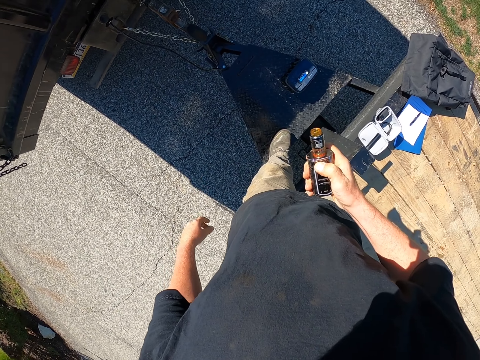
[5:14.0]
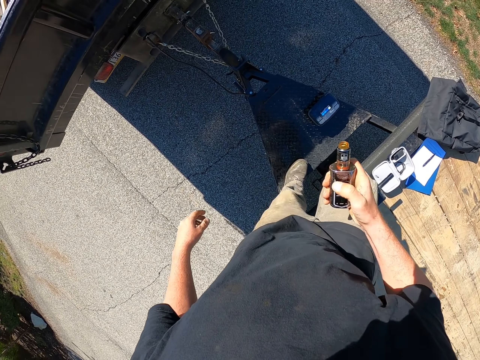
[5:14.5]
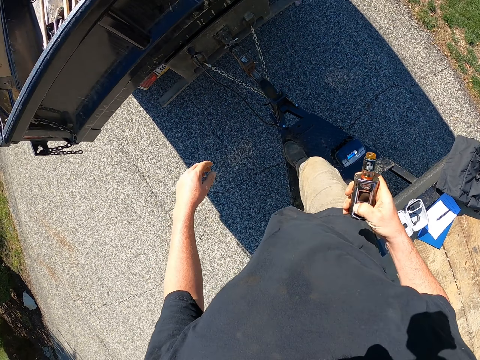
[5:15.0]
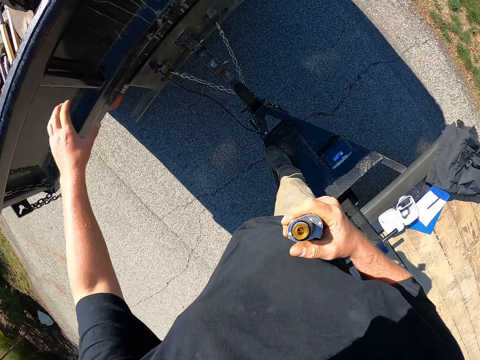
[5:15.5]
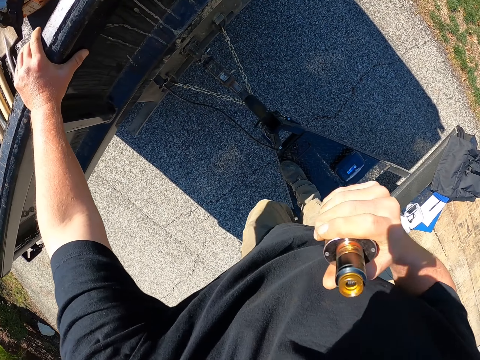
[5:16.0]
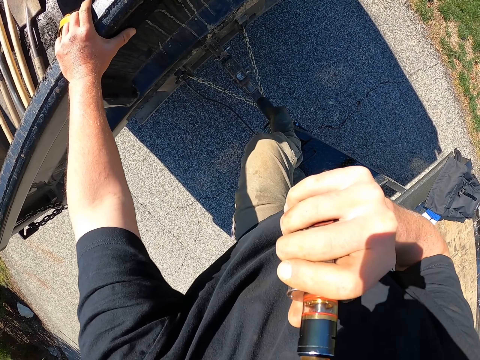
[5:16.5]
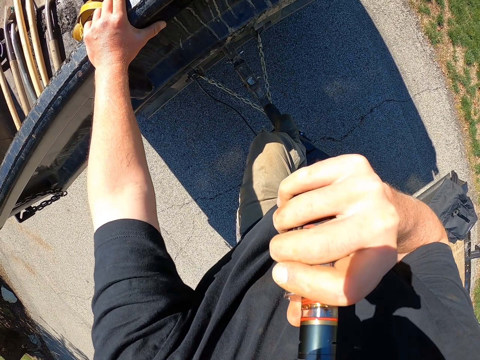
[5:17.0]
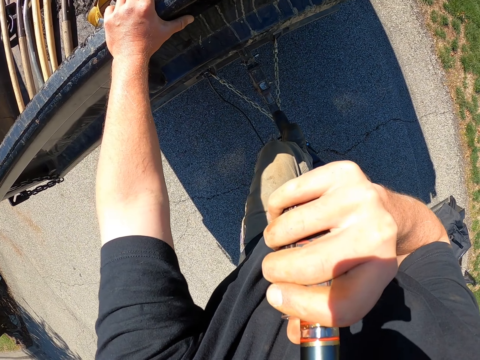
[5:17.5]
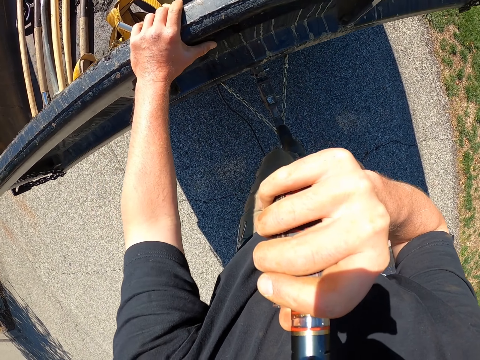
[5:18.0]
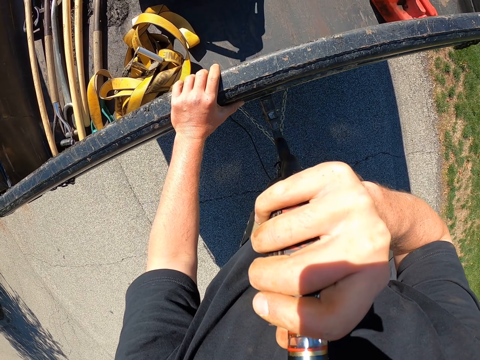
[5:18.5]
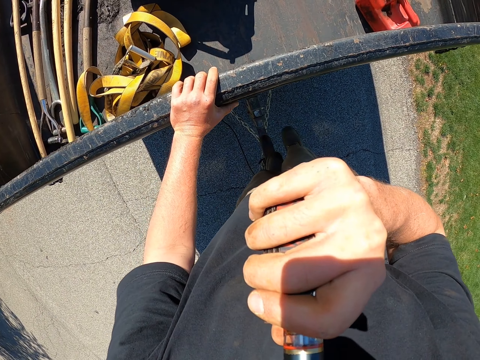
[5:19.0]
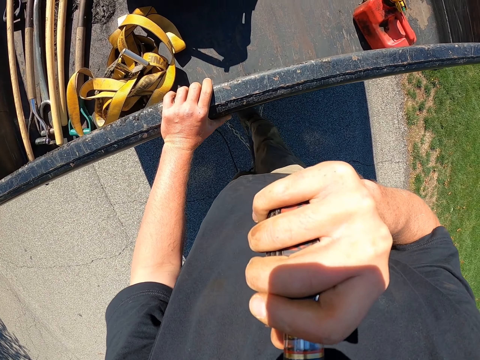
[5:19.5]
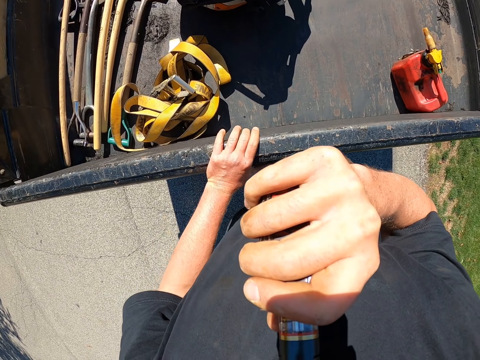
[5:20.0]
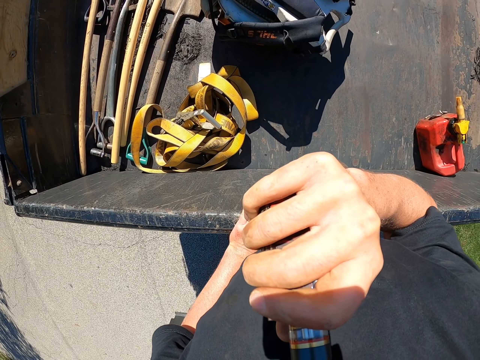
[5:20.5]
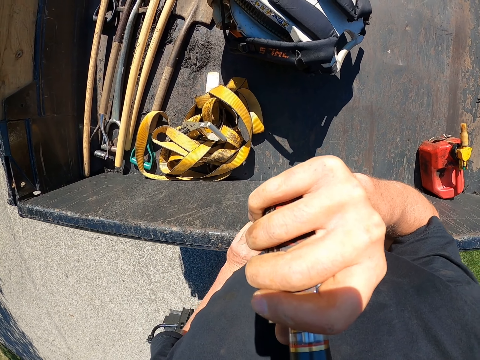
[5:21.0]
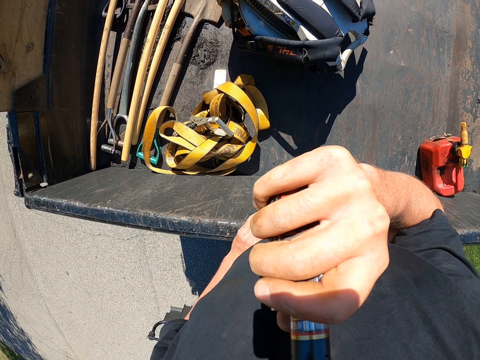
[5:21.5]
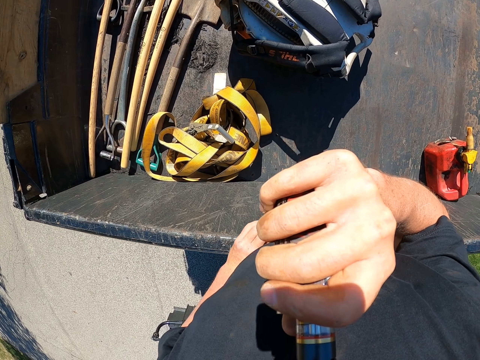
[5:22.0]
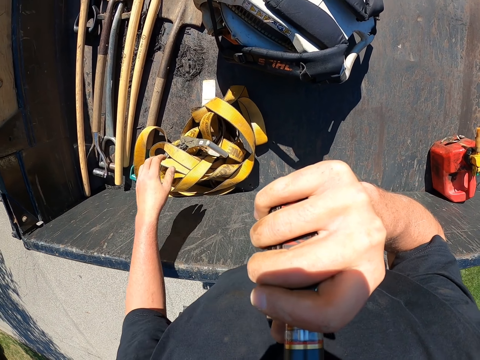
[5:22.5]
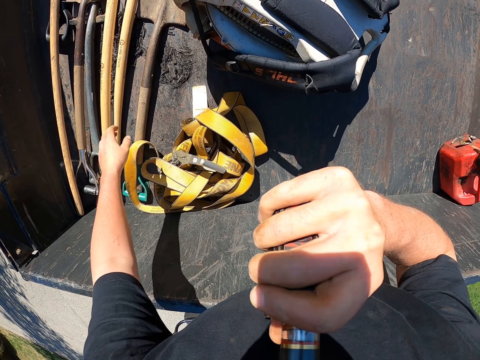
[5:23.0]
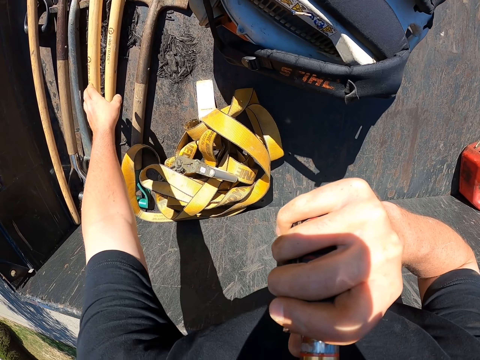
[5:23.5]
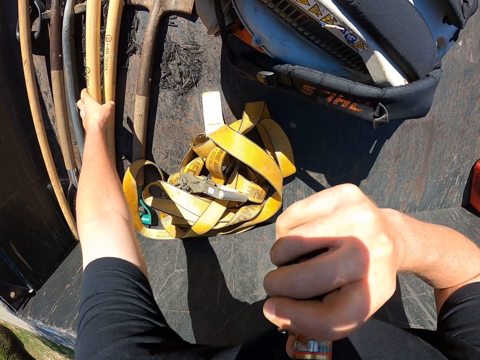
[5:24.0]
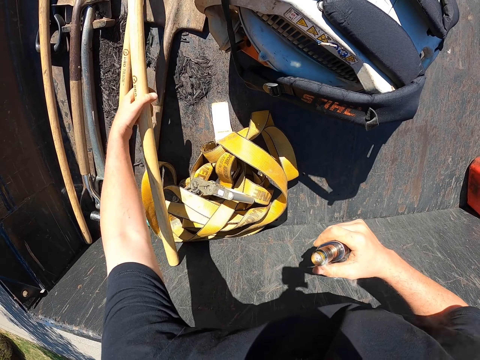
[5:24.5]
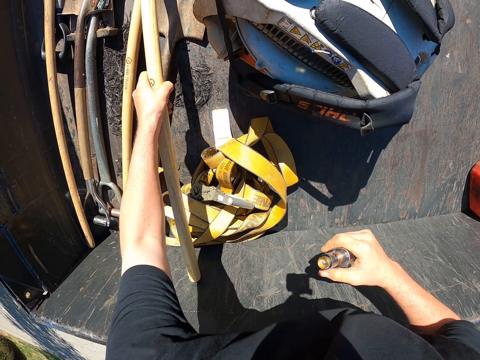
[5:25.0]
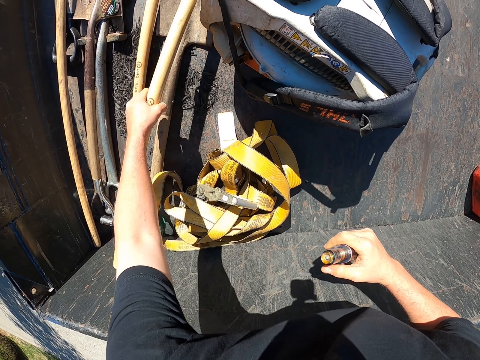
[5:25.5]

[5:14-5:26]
The camera wearer presses the vape buttons. They hold the bottle with the right hand. They walk ahead. They place a hand on a lorry. They smoke the vape. They lift the bottle with the right hand. They hold the canter with the left hand. They look into the canter. They pick up a spade with the left hand.

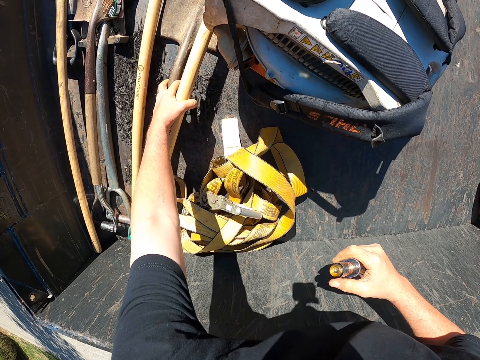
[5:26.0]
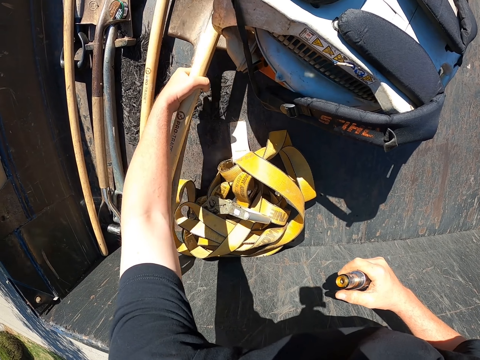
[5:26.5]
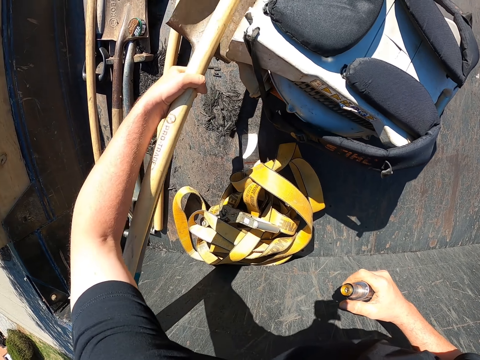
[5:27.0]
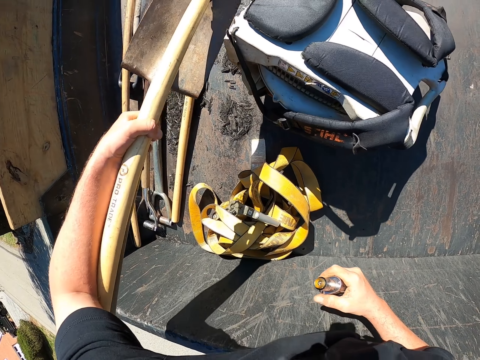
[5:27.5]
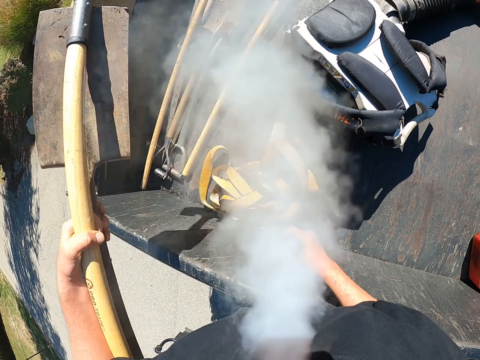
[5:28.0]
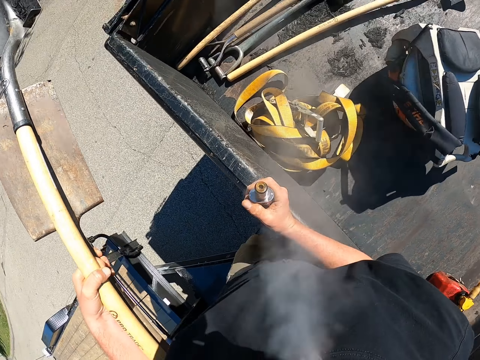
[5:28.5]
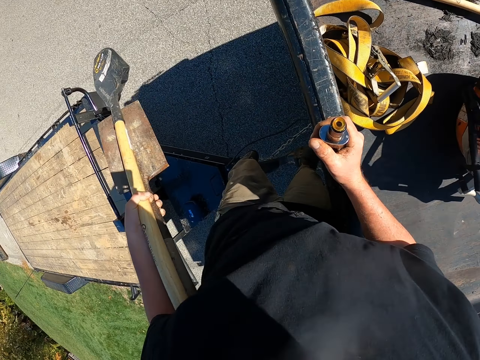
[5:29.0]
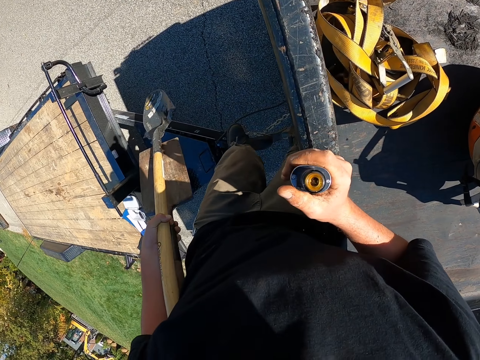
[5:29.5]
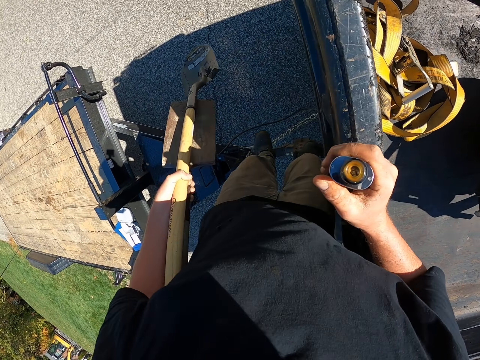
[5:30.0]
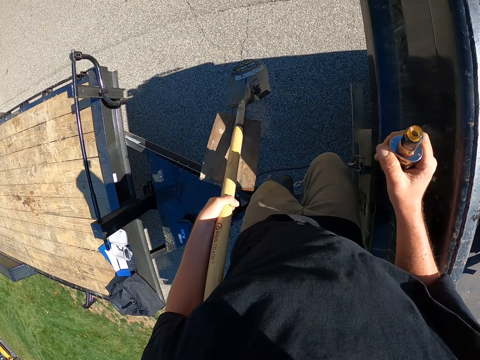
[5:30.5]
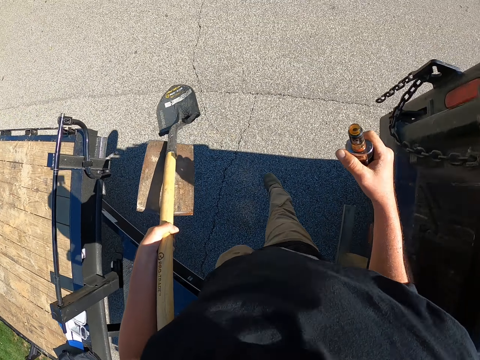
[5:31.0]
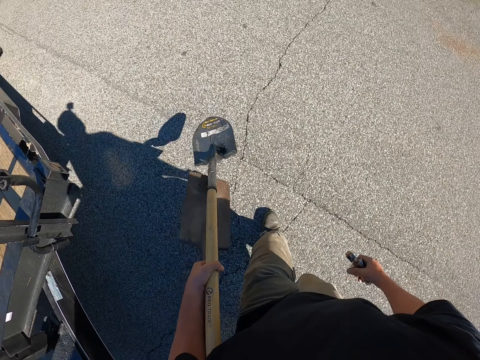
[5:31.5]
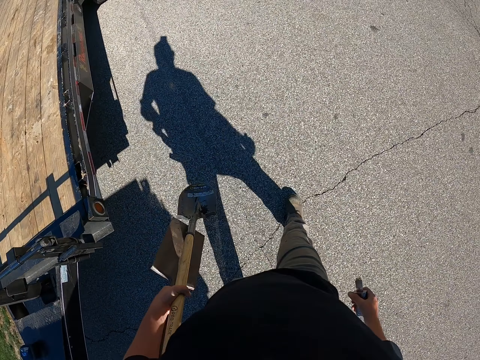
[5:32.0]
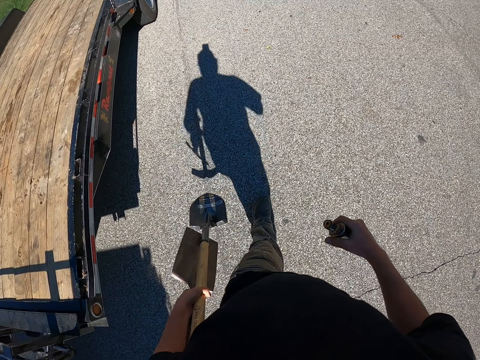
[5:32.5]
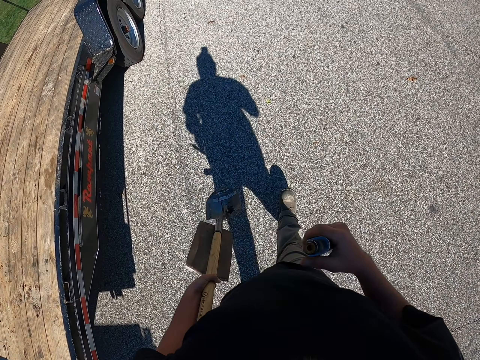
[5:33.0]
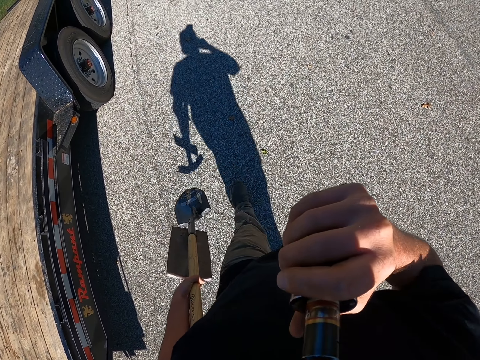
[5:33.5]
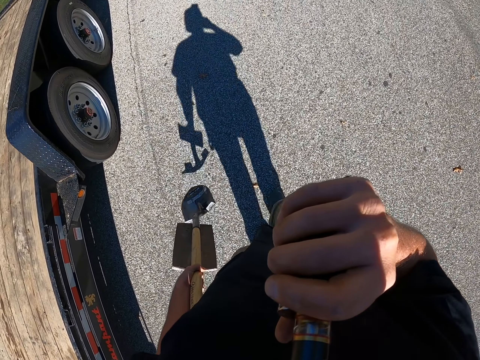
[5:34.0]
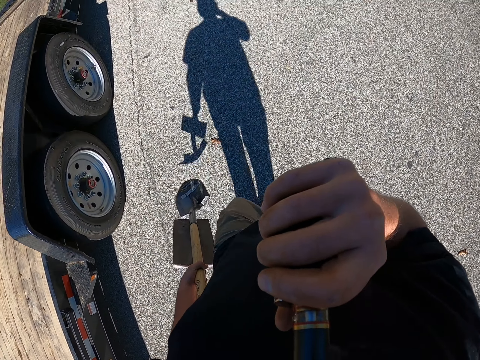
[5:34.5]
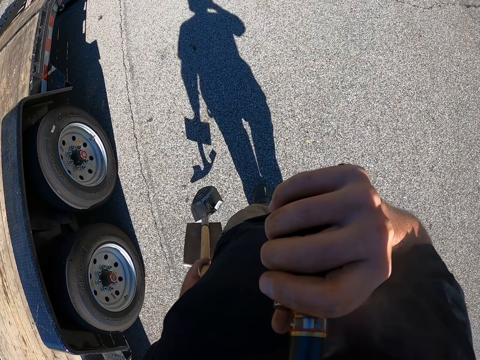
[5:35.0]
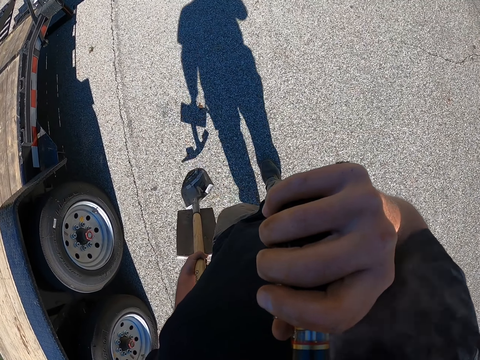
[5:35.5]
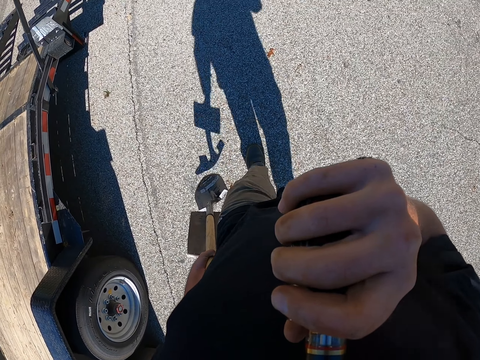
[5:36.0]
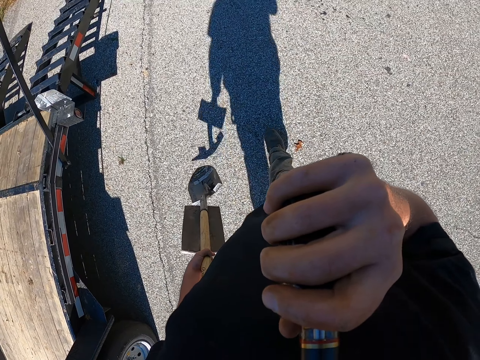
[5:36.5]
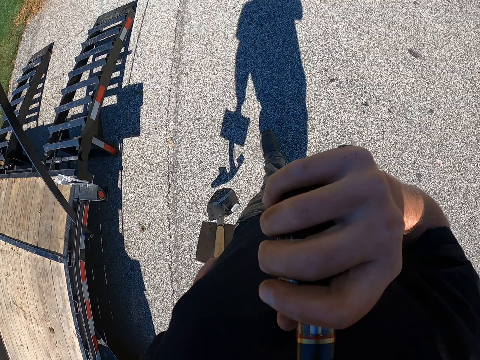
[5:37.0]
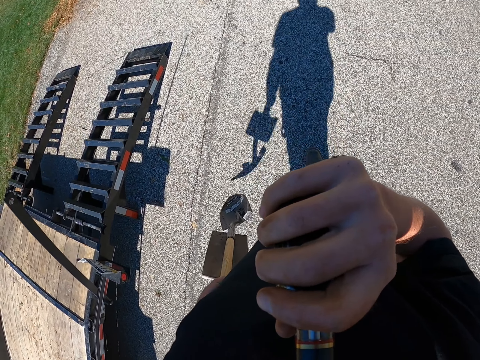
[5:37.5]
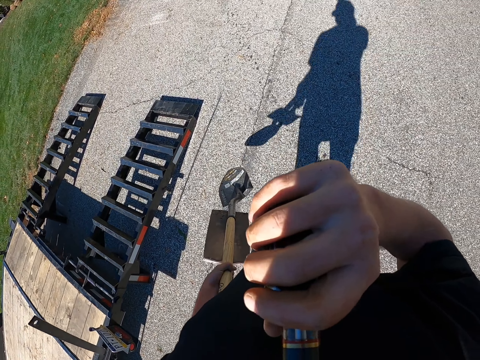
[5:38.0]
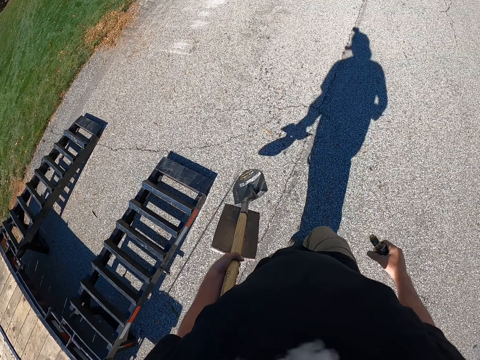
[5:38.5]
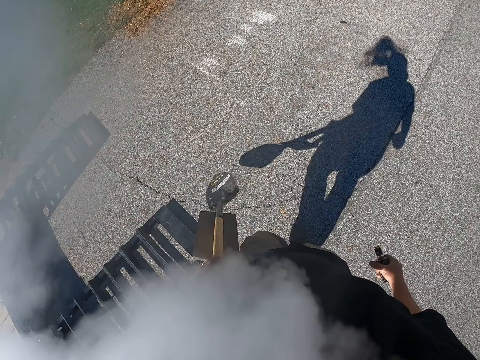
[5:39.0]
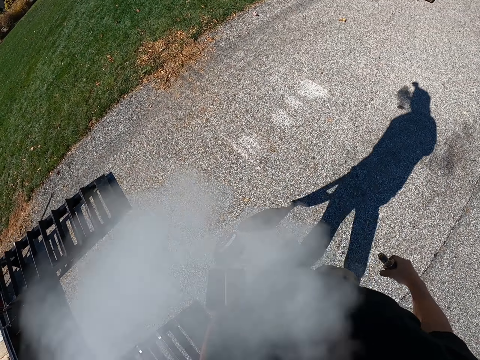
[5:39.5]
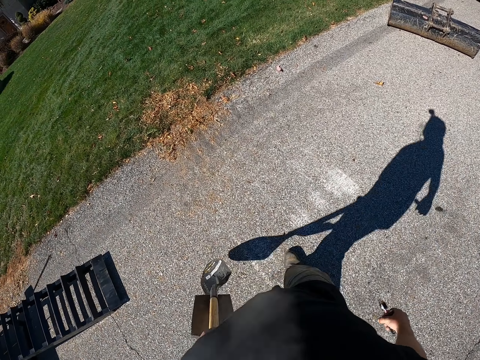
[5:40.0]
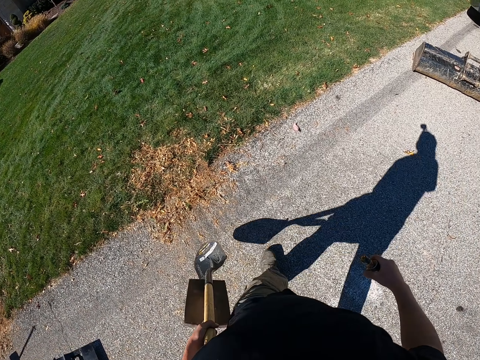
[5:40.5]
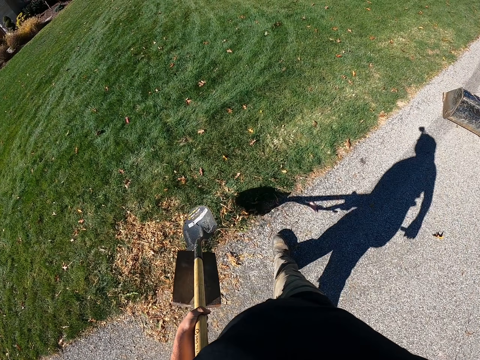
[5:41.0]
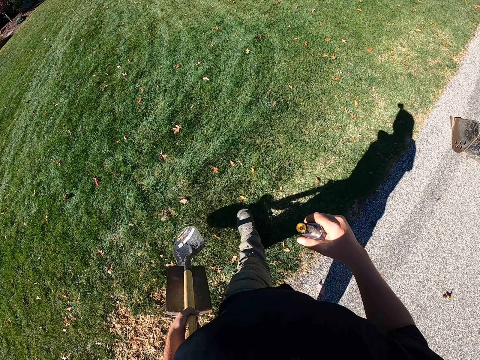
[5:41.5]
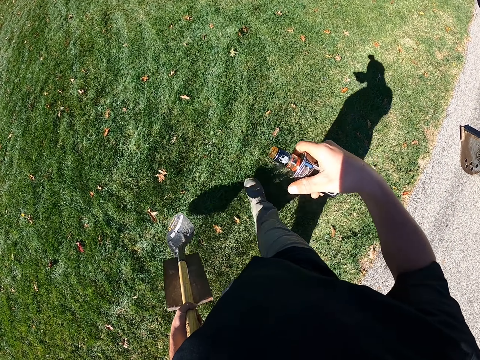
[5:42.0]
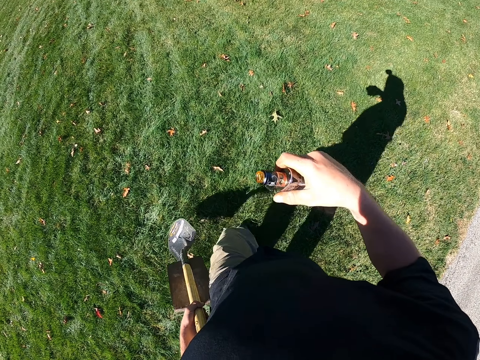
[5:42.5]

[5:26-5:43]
The camera wearer picks up a spade with the left hand. They blow smoke. They jump off. They walk ahead on the road. They smoke the vape. They lift the bottle with the right hand. They carry the spades with the left hand. They lift the bottle with the right hand. They blow smoke. They swing the right hand. They walk at the field.
